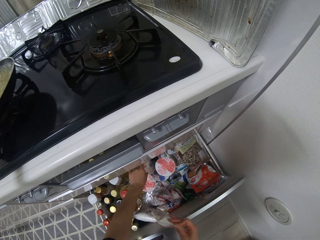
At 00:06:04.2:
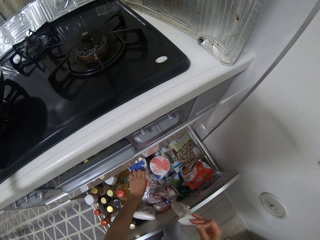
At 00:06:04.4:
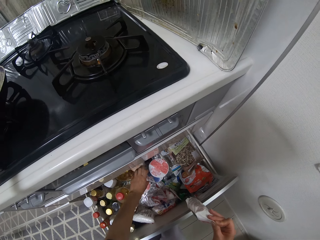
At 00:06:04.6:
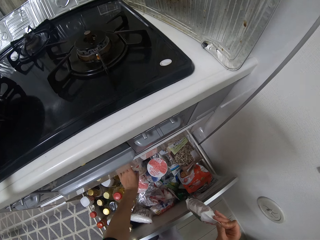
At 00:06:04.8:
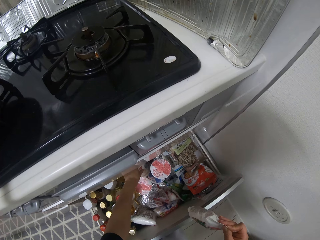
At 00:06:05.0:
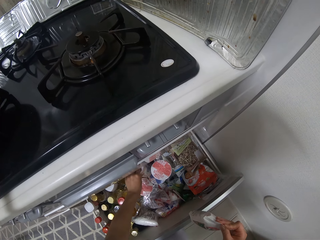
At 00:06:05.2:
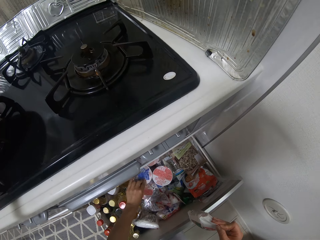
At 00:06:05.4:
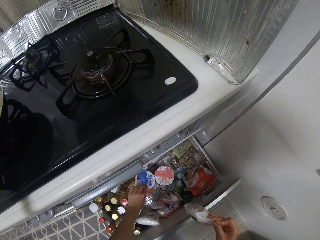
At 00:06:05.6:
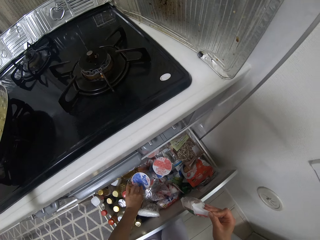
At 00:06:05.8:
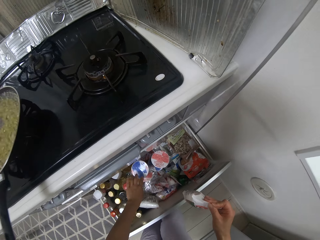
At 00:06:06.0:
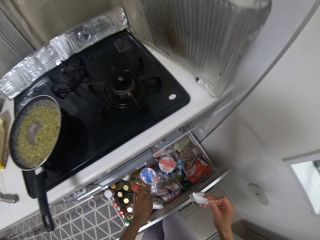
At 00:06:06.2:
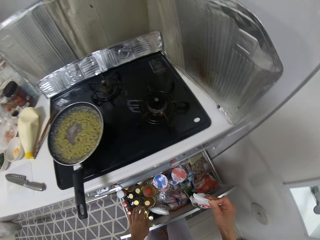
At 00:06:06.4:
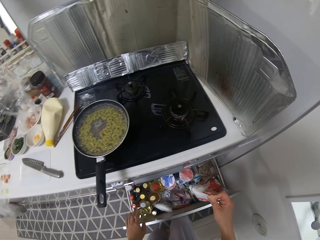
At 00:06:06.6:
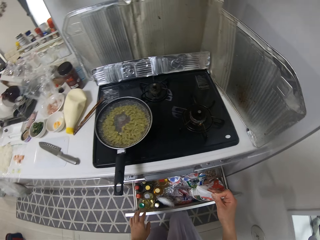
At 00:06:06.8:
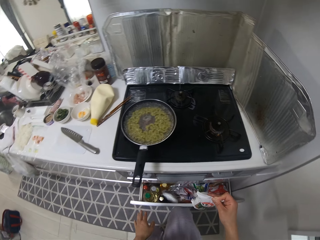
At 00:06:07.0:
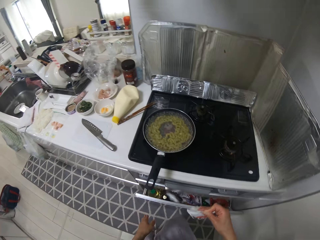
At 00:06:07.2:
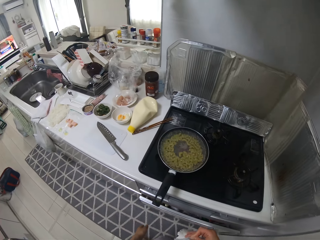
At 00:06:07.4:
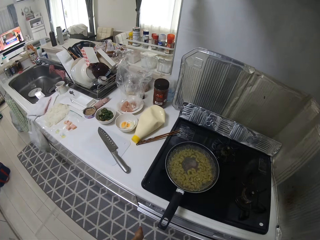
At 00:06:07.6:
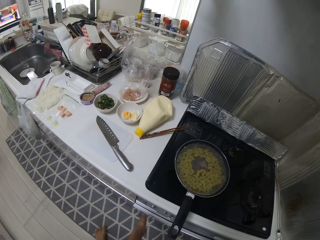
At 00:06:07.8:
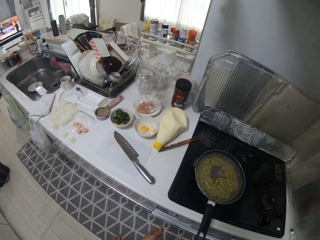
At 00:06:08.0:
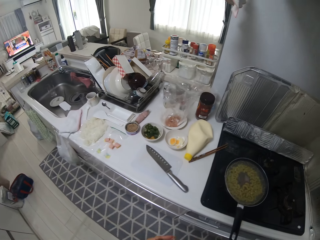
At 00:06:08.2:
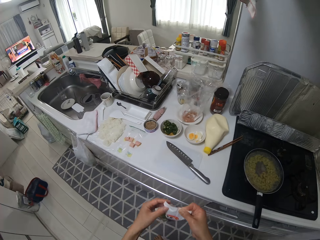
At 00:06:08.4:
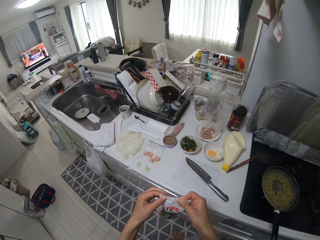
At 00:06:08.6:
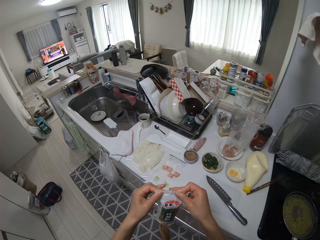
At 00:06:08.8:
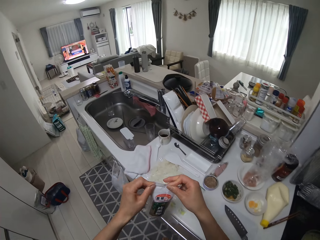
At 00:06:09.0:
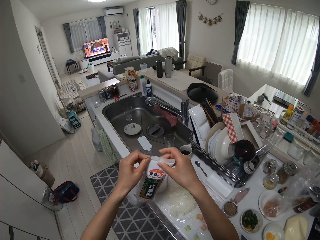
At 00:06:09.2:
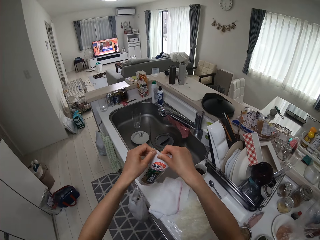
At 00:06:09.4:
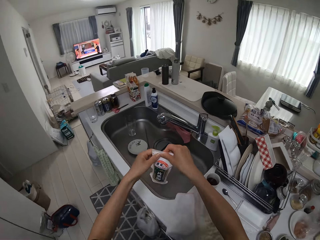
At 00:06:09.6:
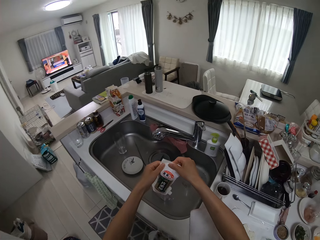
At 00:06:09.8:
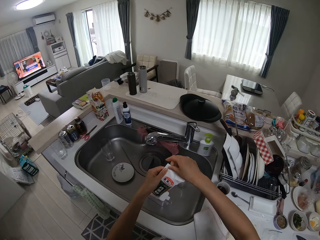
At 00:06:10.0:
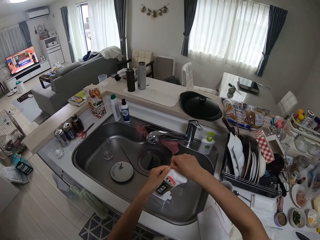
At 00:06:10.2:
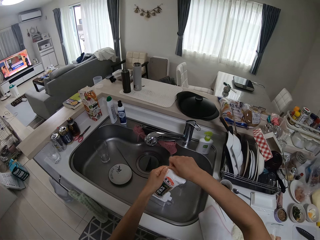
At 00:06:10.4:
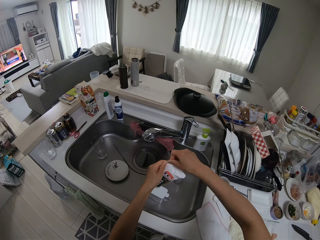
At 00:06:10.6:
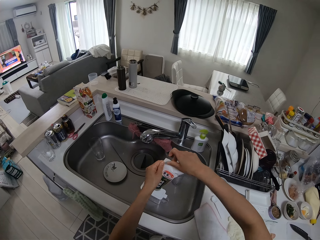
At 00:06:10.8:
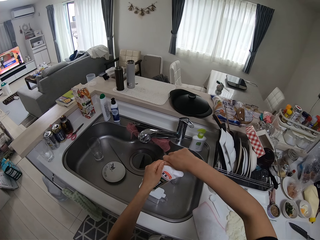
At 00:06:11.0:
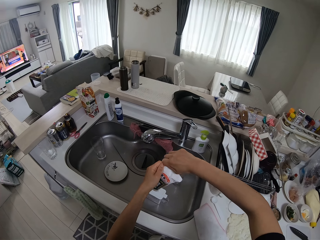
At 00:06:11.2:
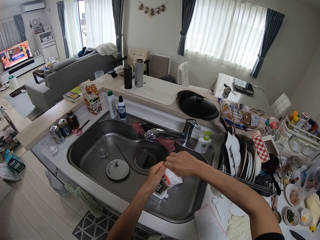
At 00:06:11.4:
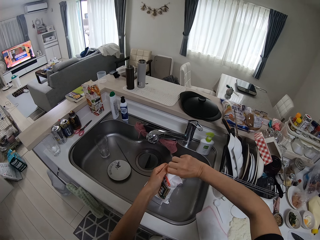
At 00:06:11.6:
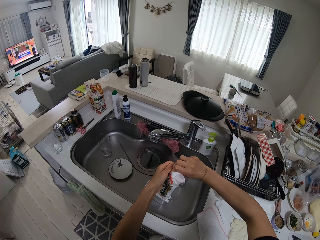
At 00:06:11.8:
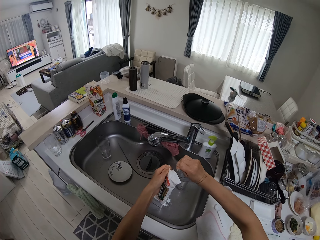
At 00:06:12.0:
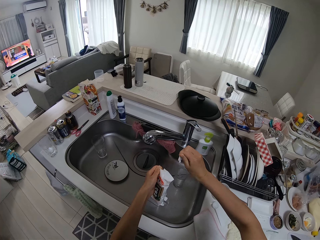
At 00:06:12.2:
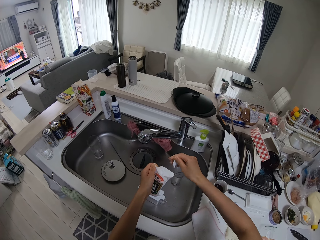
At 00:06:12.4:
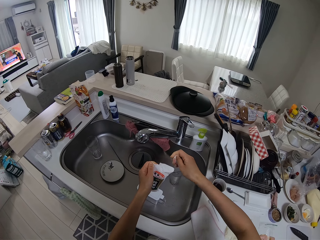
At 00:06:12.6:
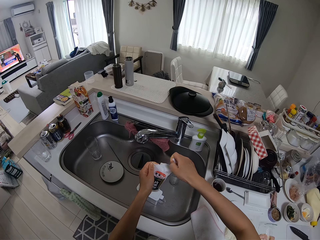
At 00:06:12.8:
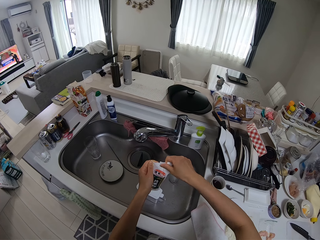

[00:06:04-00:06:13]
The camera wearer adjusts a foodstuff in the drawer with her left hand. She touches the container. She closes the drawer with her left hand. She presses the nylon pack with her hands. She tears open the nylon pack of flour with her right hand.

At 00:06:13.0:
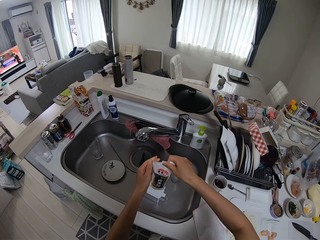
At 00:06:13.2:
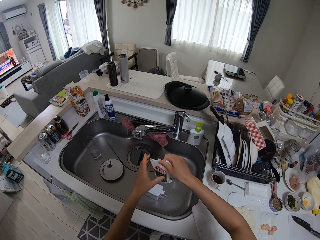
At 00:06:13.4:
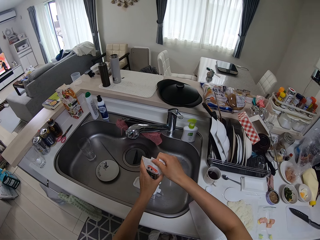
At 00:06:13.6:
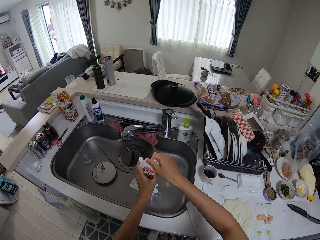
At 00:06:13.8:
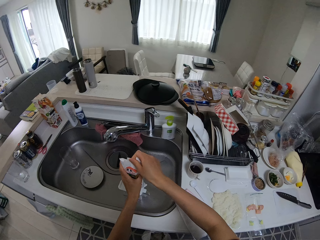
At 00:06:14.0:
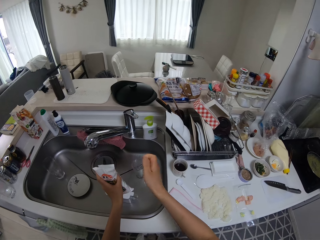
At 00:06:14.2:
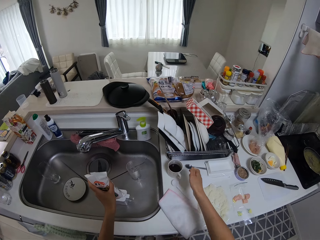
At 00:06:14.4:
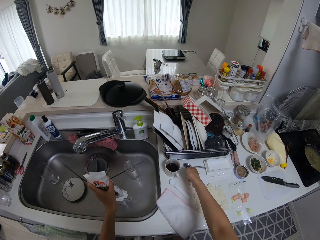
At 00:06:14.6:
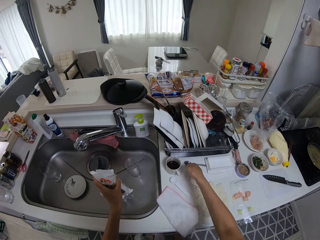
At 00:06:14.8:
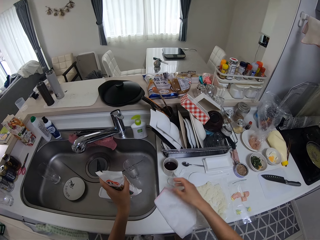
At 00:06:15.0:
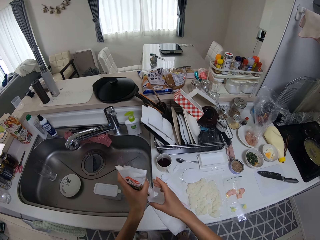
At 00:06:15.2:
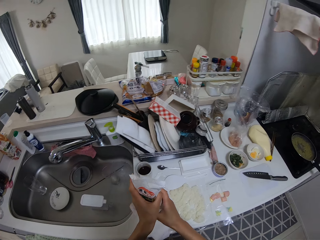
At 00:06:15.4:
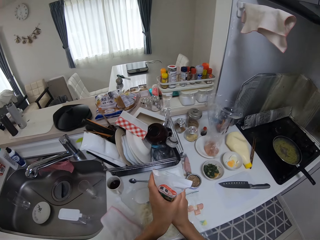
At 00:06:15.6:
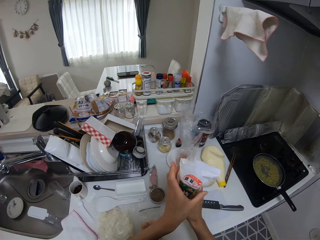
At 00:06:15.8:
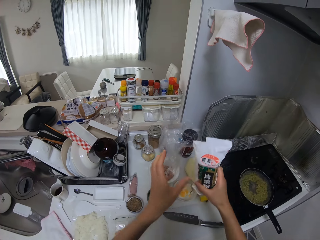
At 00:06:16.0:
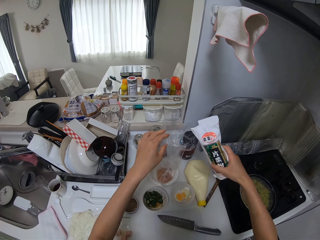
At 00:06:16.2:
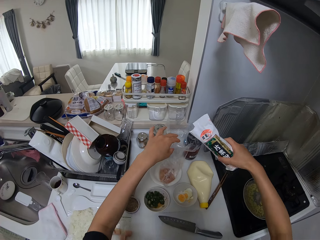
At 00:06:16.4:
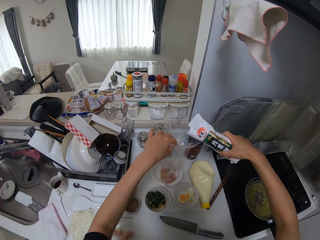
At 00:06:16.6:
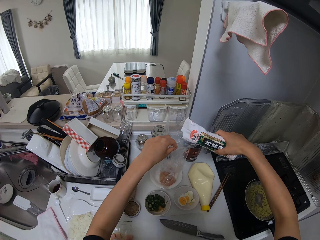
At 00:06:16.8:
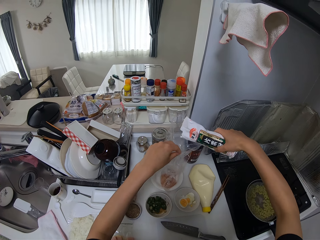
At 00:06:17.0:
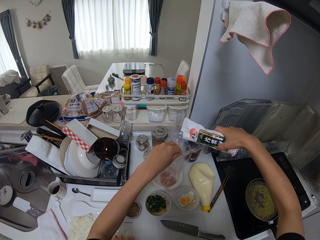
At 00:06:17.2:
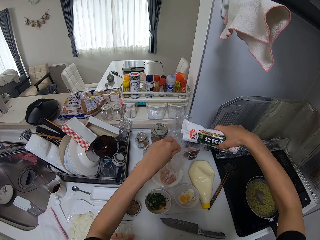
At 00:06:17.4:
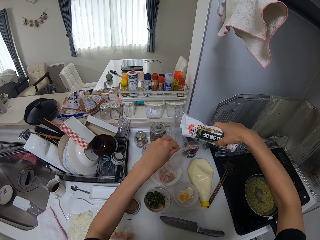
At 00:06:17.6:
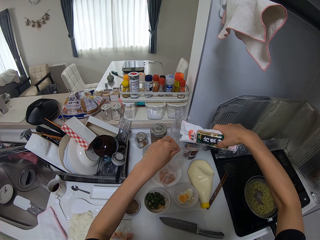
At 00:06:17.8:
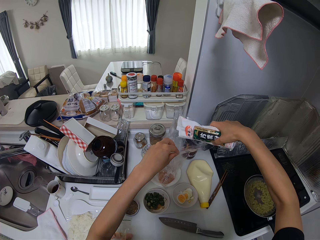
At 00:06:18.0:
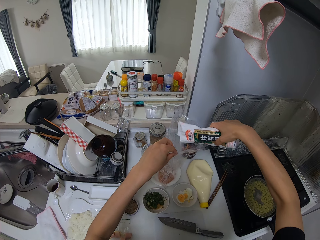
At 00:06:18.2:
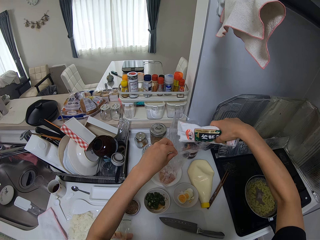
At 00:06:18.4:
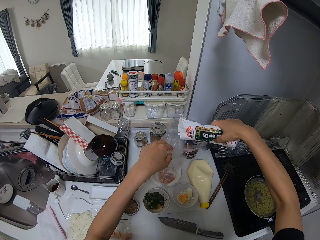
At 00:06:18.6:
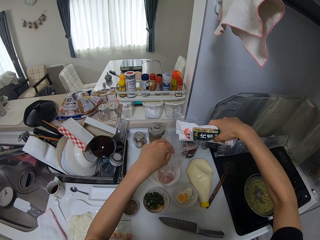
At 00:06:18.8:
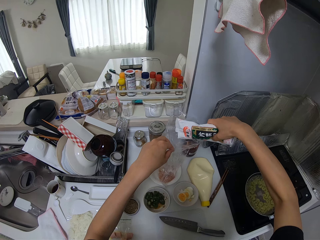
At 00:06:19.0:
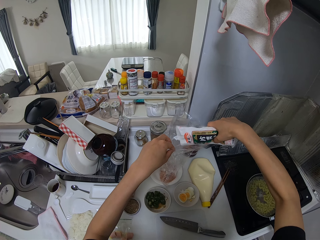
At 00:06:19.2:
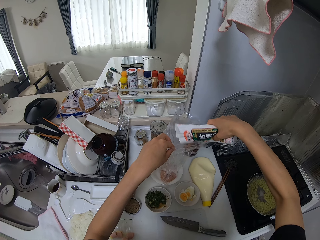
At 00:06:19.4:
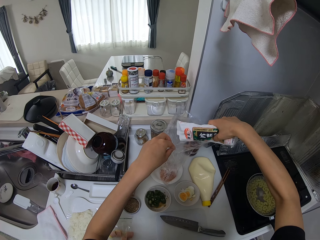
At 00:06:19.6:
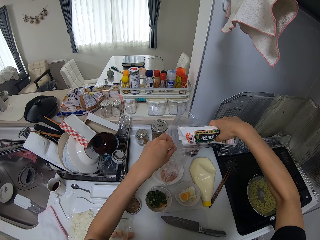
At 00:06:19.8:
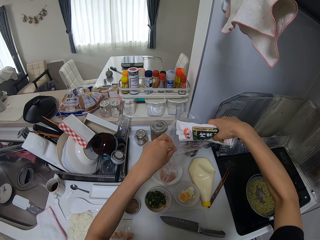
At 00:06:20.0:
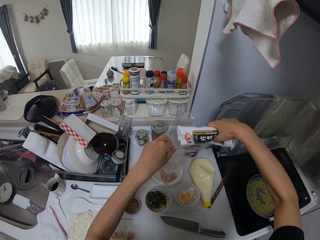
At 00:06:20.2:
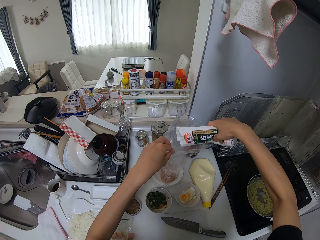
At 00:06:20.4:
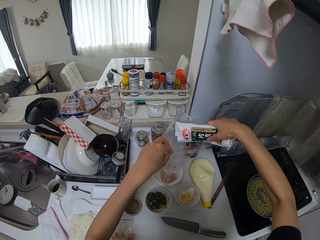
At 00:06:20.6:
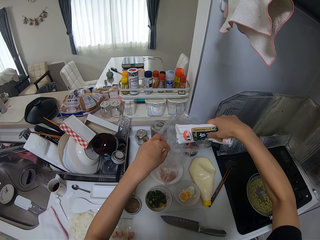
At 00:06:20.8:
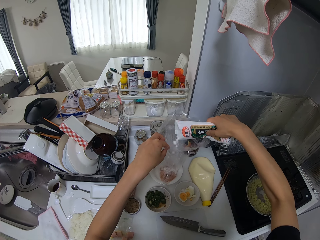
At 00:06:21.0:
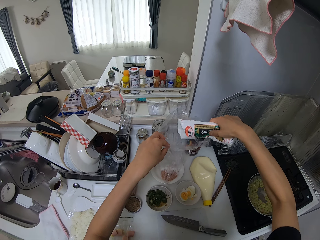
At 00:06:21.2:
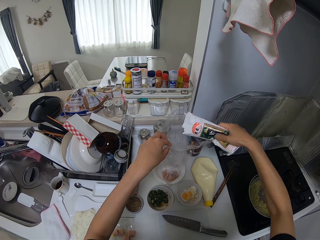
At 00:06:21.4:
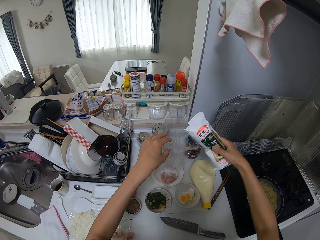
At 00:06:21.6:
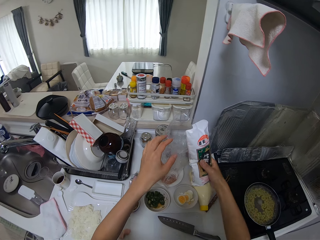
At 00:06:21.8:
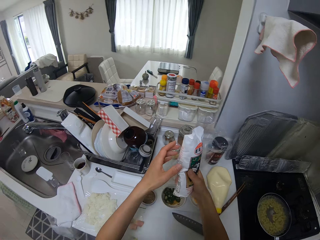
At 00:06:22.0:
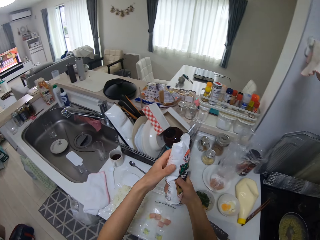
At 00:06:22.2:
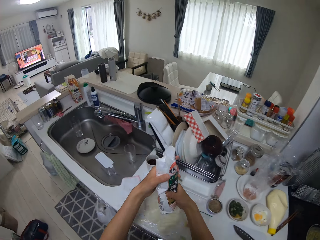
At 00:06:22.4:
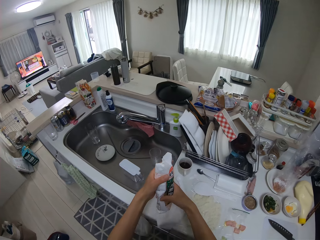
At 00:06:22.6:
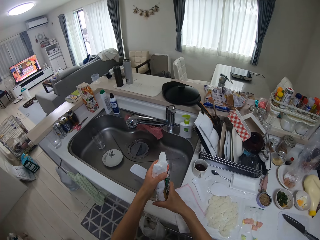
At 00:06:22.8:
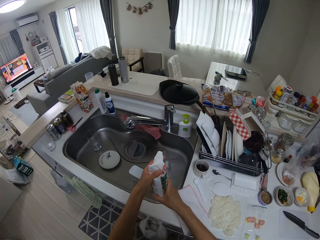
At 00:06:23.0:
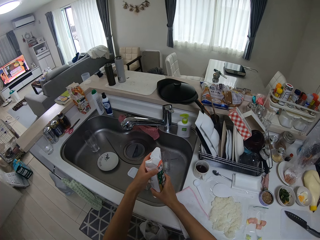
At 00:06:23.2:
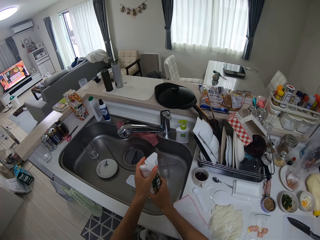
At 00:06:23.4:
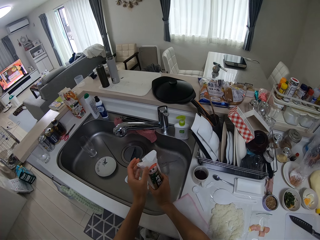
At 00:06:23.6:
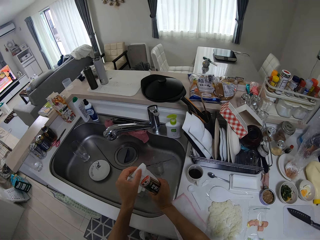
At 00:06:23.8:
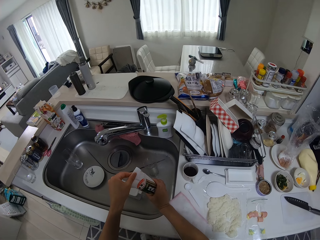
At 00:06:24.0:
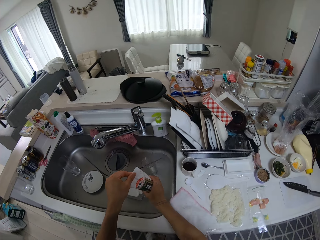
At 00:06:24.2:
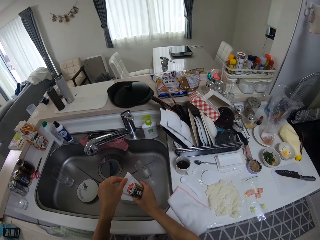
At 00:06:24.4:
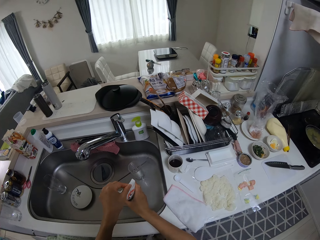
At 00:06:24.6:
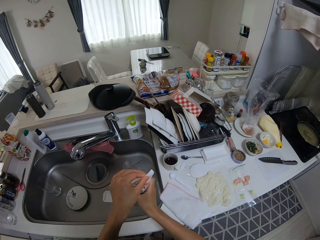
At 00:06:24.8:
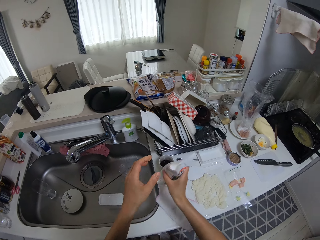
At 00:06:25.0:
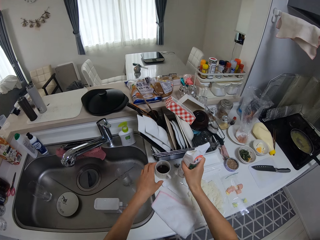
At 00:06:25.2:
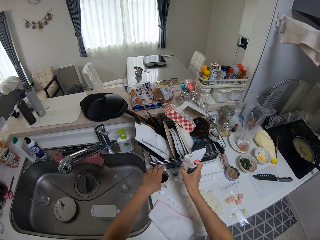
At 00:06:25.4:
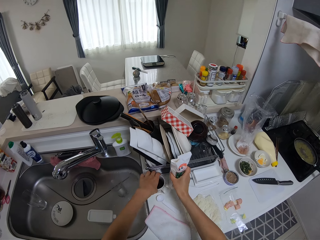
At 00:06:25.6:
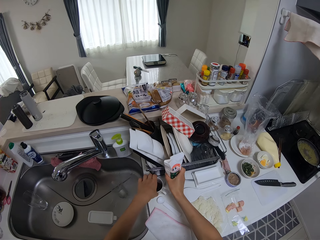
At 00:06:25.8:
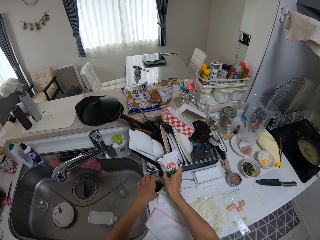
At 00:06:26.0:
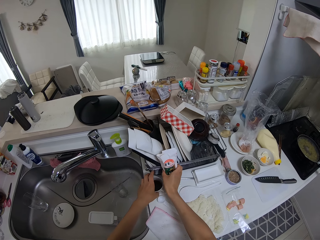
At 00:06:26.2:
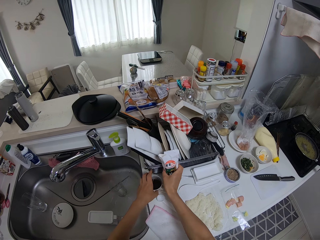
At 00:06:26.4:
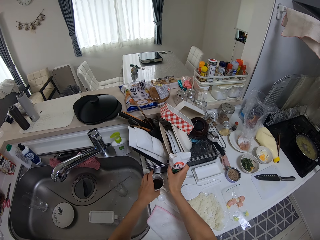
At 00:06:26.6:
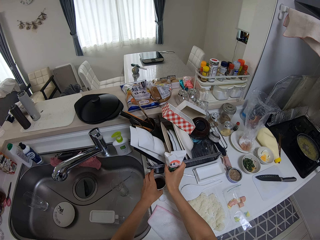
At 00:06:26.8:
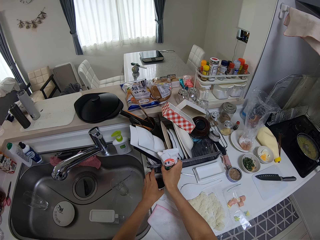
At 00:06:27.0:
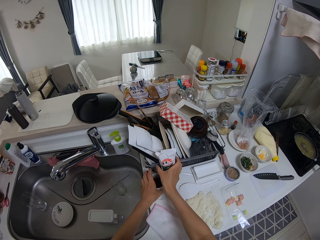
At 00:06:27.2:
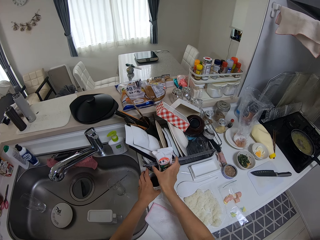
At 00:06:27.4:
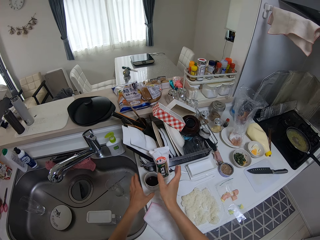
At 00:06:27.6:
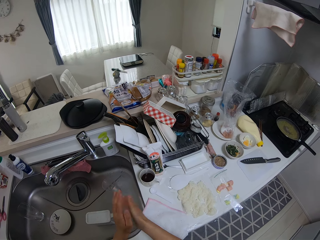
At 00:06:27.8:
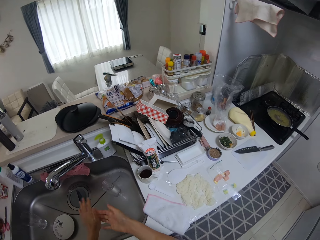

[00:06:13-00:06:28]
The camera wearer drops the piece of nylon on the kitchen surface. She pours powder from the nylon pack into the nylon with the meat on the plate. She holds the nylon pack with her hands. She adjusts the cup on the kitchen surface. She drops the nylon pack on the kitchen surface.
